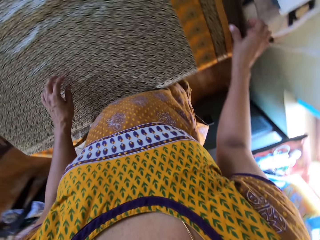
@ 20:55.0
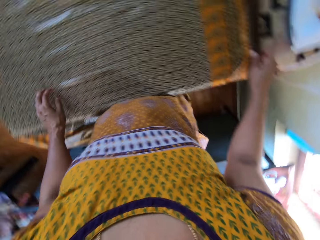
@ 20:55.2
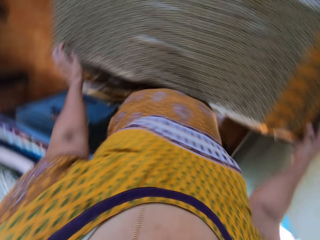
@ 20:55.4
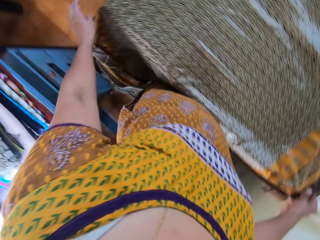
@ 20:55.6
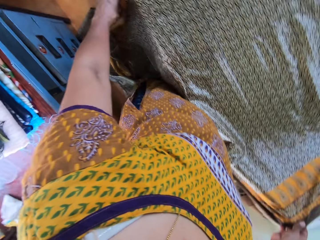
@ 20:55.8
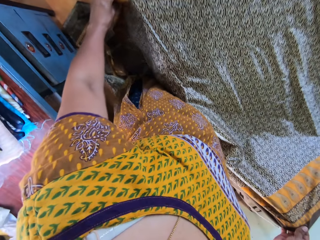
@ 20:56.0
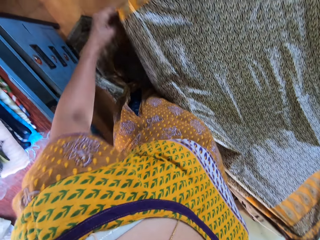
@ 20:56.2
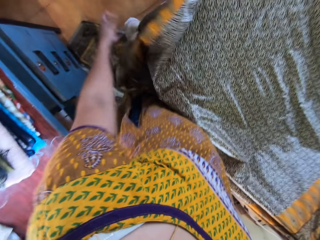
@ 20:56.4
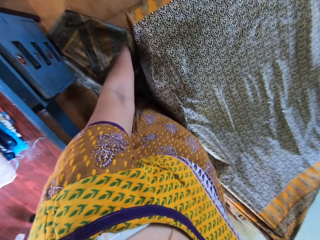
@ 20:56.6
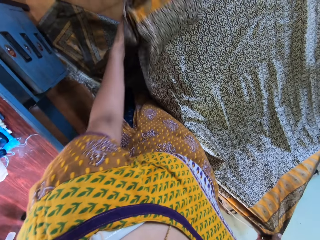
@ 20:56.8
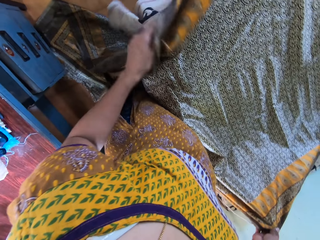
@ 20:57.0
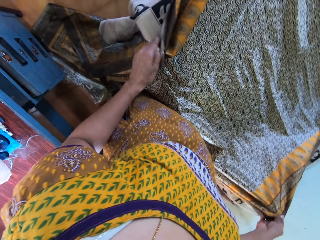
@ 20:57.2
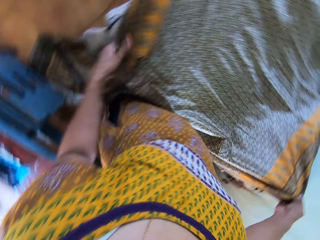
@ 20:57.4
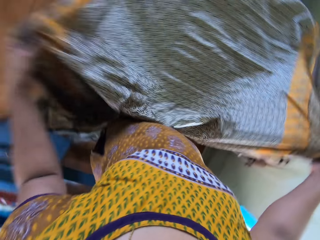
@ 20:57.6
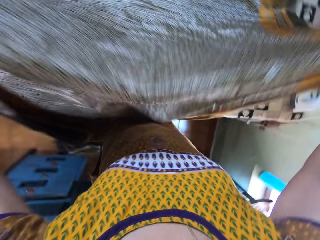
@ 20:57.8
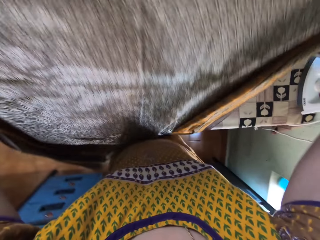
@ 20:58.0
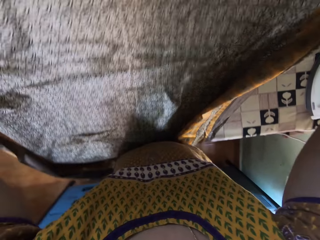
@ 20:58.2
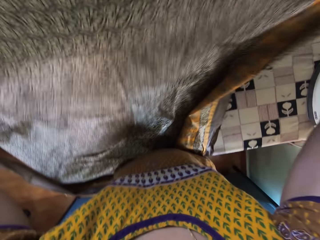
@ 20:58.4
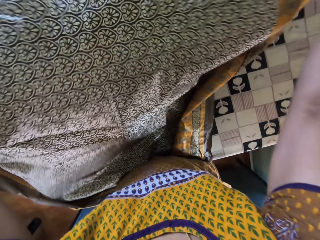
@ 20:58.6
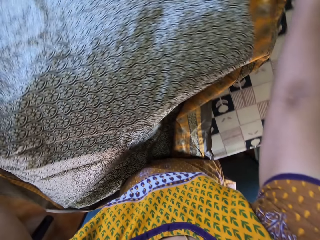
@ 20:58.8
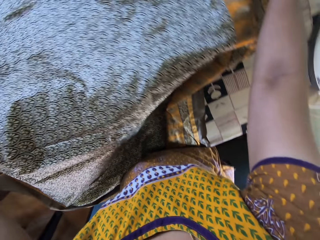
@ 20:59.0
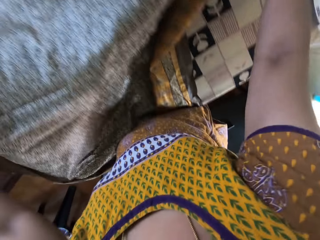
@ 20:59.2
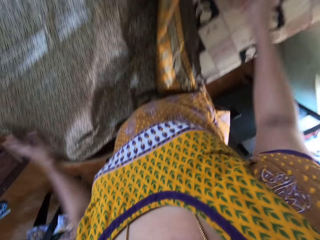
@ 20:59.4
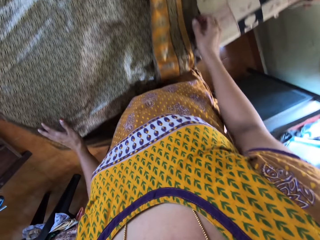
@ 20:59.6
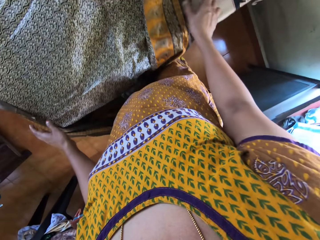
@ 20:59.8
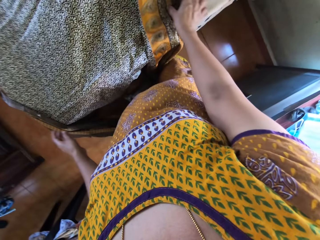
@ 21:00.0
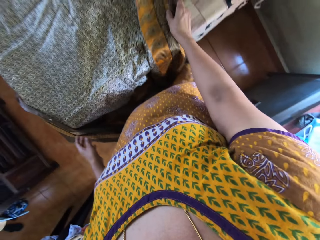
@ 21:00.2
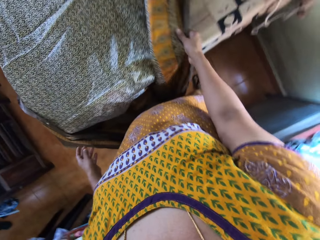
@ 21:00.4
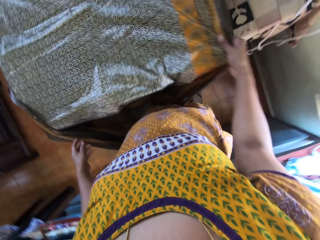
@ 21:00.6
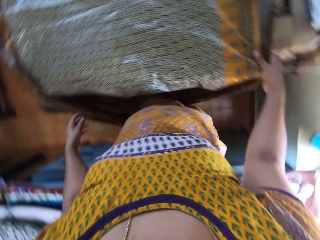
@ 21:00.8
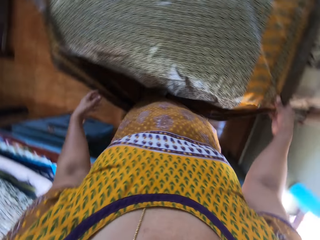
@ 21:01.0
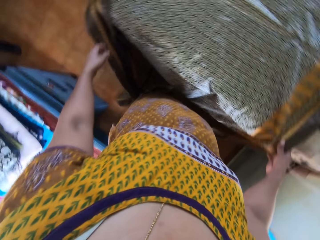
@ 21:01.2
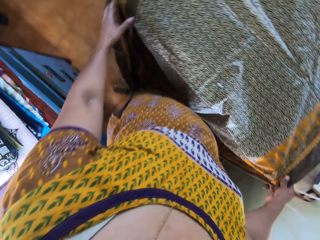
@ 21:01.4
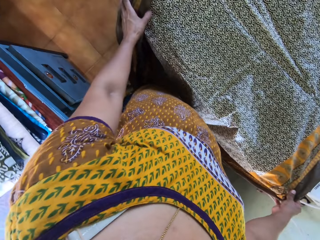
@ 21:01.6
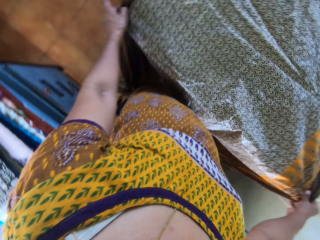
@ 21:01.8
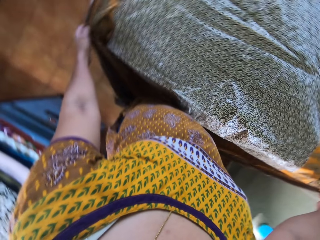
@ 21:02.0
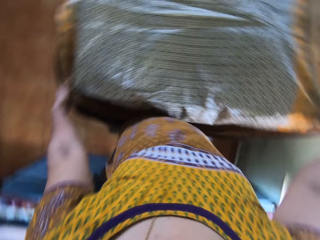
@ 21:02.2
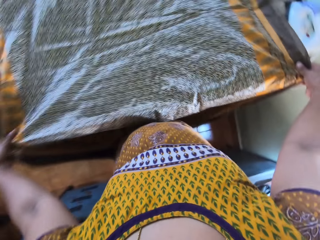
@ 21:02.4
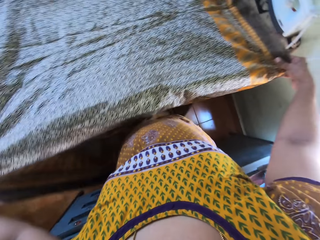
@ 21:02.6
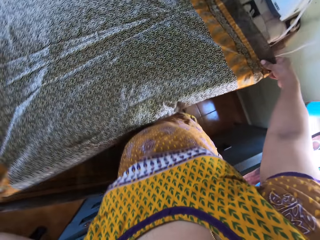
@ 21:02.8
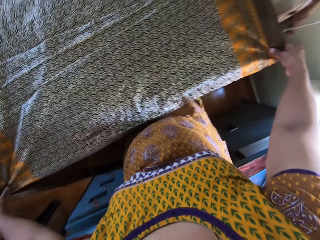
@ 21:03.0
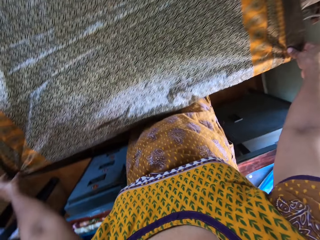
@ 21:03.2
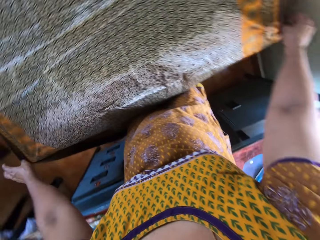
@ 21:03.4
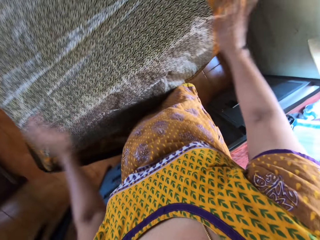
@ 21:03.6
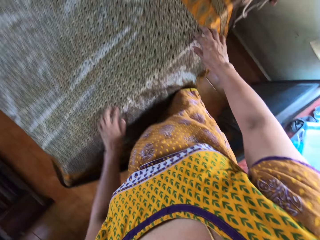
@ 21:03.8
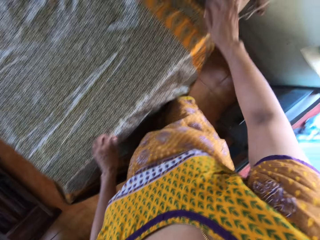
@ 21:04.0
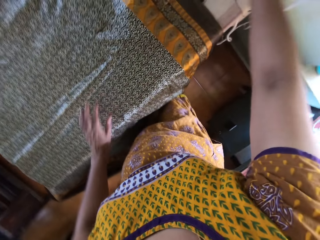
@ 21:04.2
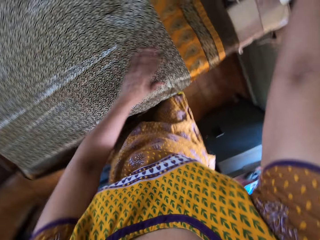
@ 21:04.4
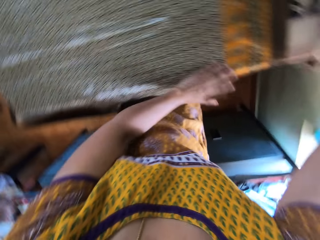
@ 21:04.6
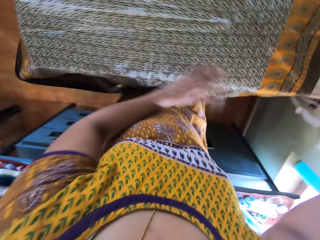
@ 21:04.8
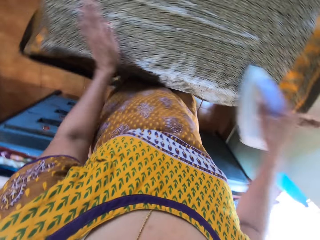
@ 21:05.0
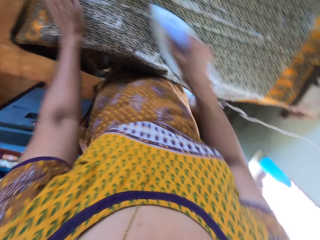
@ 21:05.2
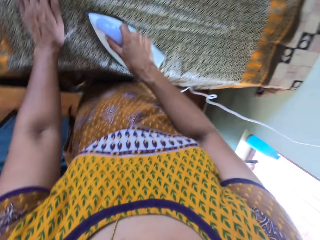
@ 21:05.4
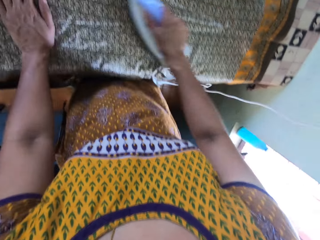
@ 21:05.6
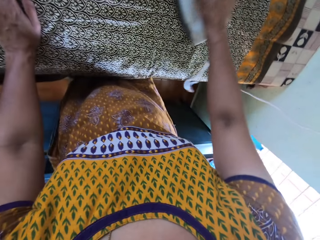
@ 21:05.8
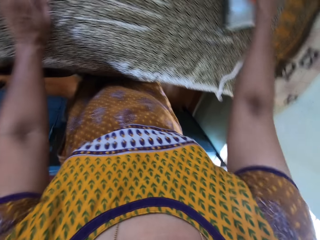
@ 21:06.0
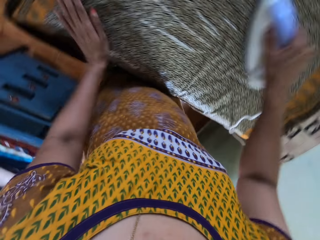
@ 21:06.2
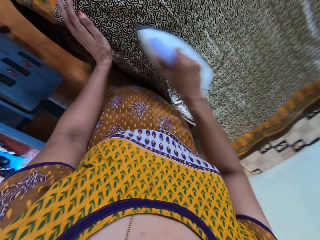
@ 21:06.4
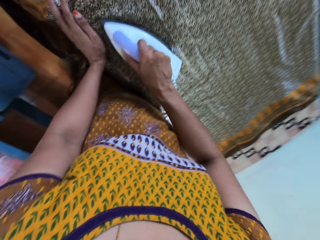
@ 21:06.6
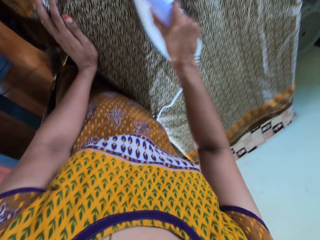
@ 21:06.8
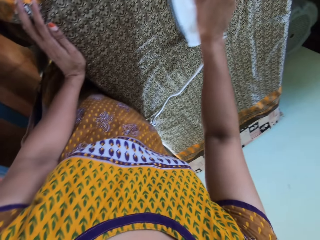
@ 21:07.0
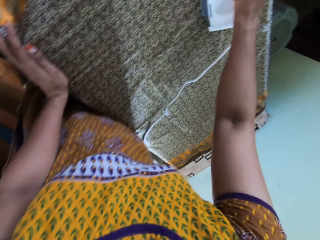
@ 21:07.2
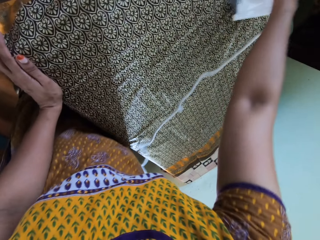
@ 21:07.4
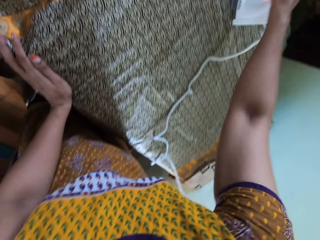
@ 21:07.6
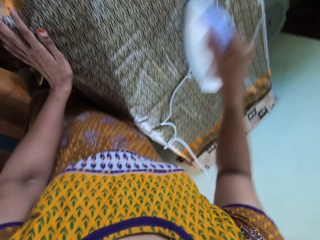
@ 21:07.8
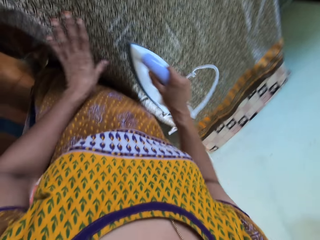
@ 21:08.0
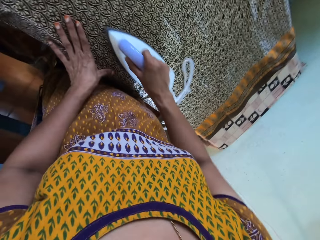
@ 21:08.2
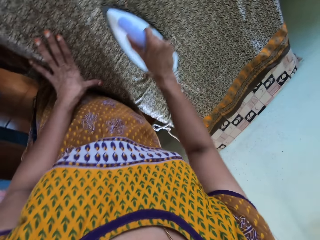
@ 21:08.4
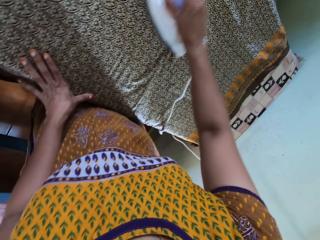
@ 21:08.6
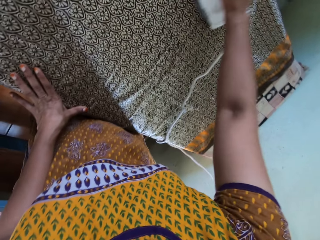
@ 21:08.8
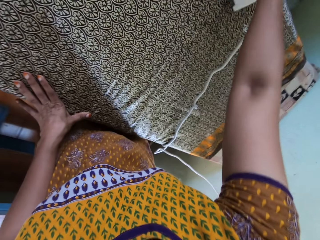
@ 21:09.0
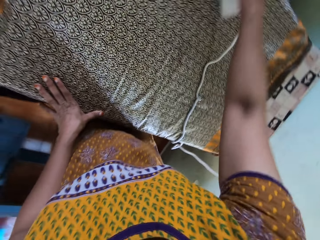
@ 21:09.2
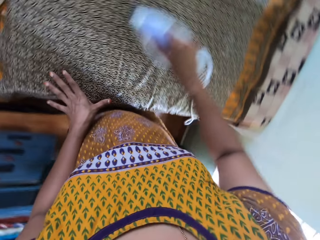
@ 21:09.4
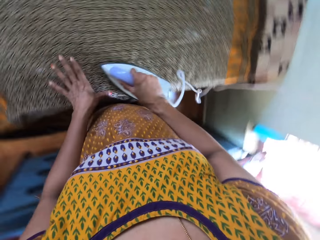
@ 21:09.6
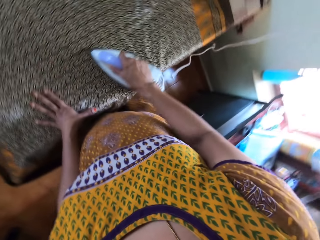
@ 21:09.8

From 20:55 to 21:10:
The camera wearer puts the iron box on the table. She picks the cloth on the table. She adjusts the cloth on the table with her hands. She picks the iron box on the table. She irons the cloth on the table with the iron in her right hand. She adjusts the cloth on the table with her left hand.

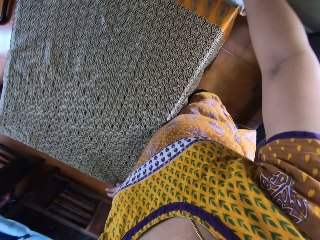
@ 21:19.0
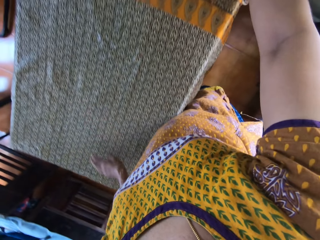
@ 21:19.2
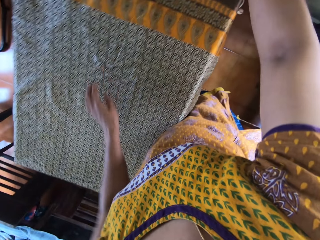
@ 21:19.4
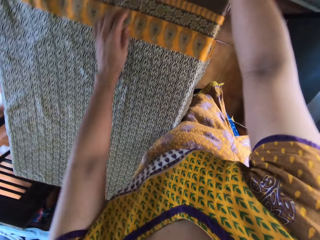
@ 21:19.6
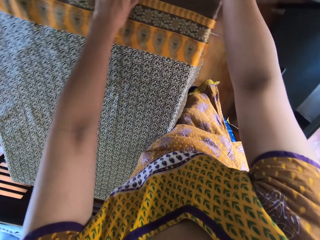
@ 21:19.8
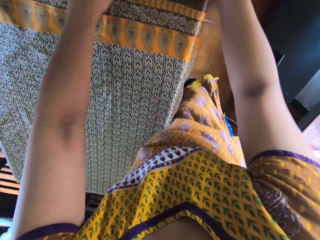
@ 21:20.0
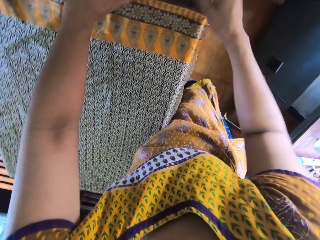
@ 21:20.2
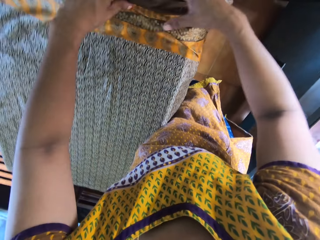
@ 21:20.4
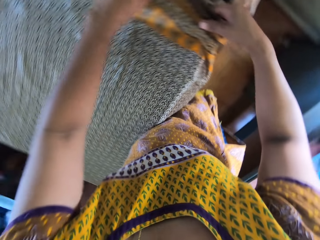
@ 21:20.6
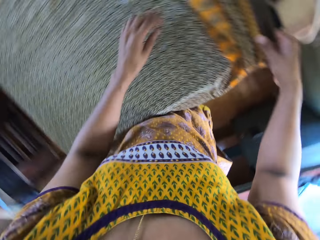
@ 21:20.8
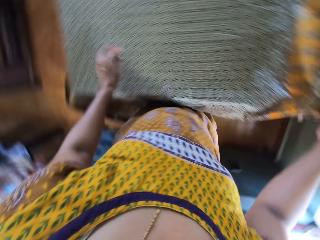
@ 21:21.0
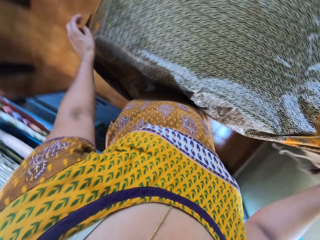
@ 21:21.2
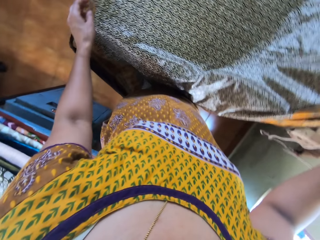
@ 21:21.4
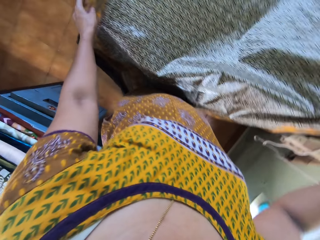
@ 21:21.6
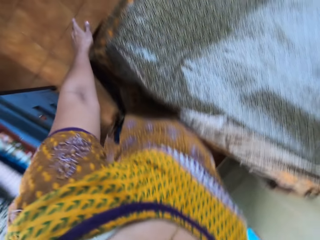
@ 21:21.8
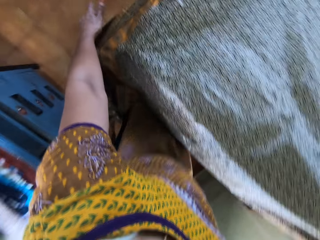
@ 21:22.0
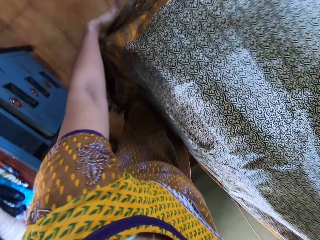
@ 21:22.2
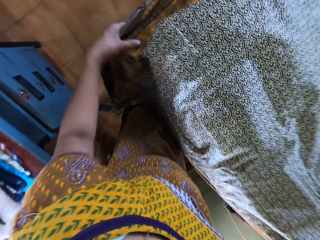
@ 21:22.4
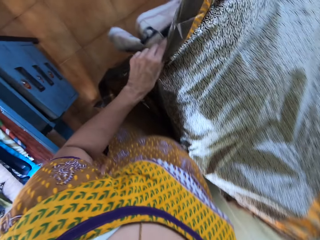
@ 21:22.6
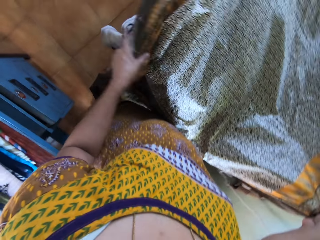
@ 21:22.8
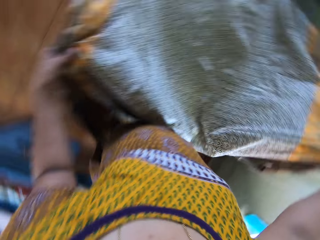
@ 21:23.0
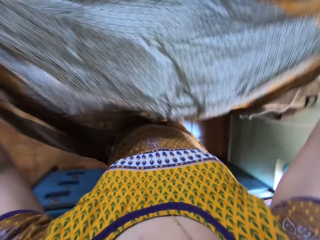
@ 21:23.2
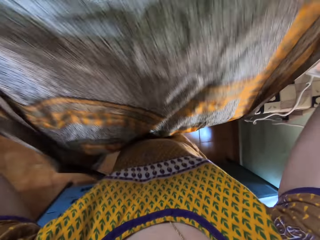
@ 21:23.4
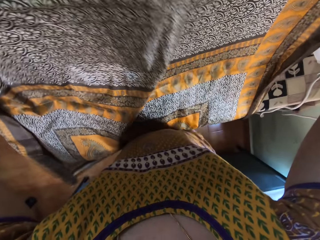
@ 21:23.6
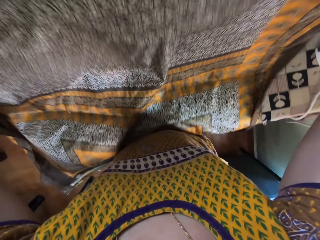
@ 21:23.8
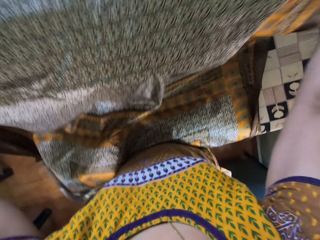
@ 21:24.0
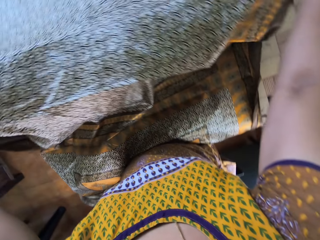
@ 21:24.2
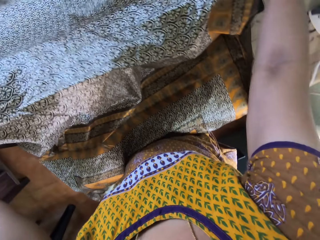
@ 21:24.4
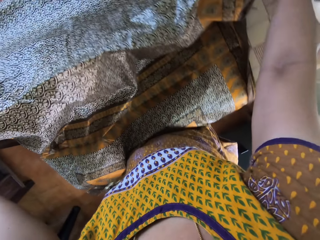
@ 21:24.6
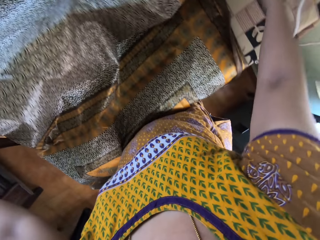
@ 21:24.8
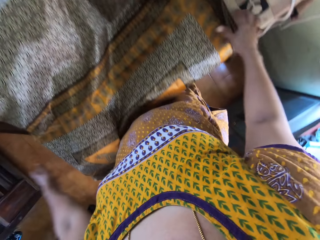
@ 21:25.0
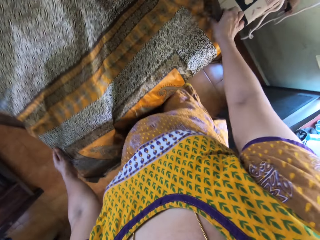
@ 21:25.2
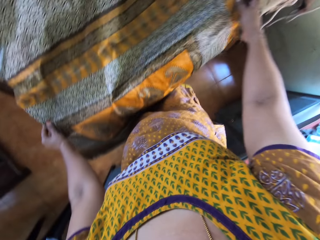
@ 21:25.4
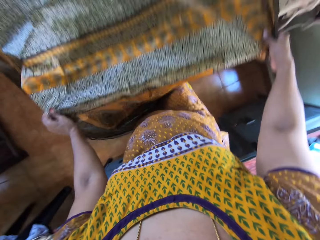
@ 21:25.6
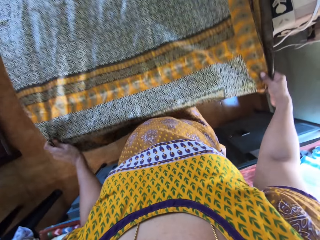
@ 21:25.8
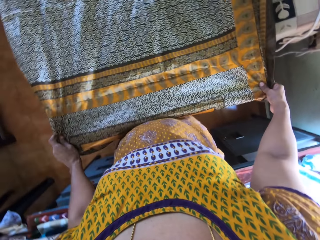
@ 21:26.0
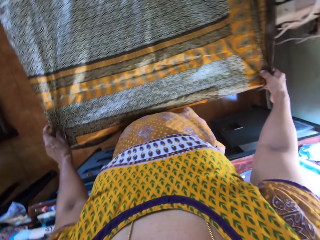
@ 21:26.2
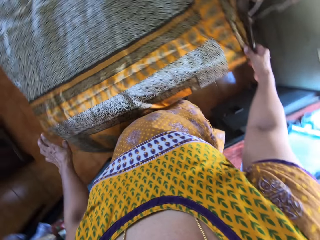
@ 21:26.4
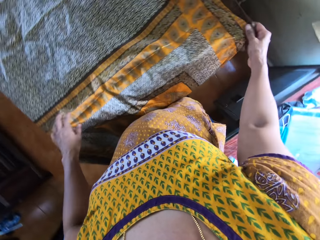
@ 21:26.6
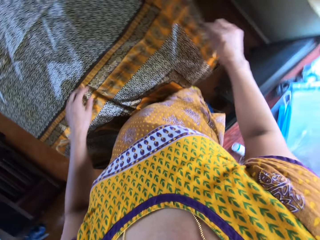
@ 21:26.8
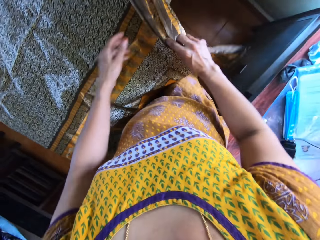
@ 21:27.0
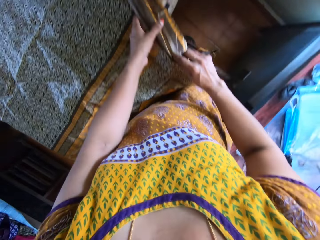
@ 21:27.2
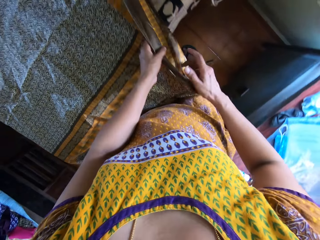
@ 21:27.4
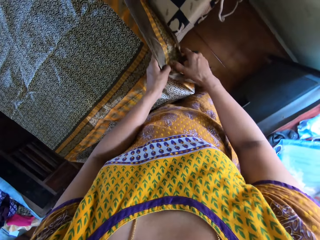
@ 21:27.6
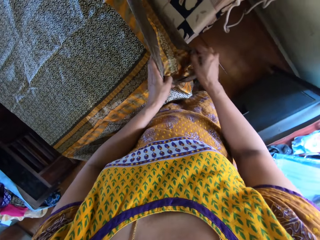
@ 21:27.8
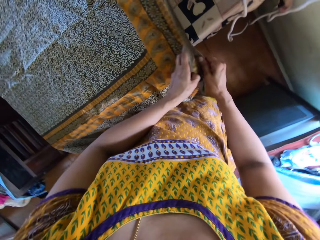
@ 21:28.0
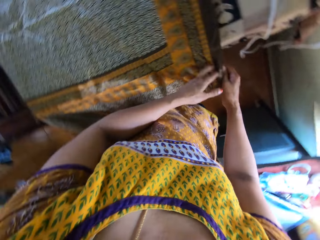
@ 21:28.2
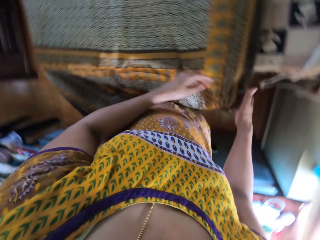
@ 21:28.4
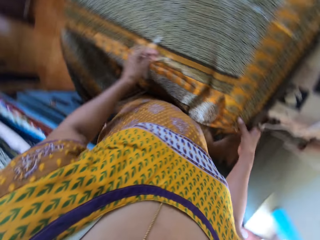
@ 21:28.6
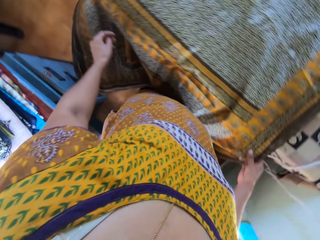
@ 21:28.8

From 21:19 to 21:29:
The camera wearer puts the iron box on the table. She adjusts the cloth on the table with her left hand.
